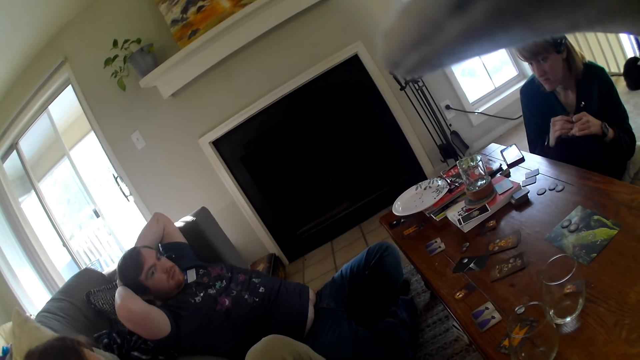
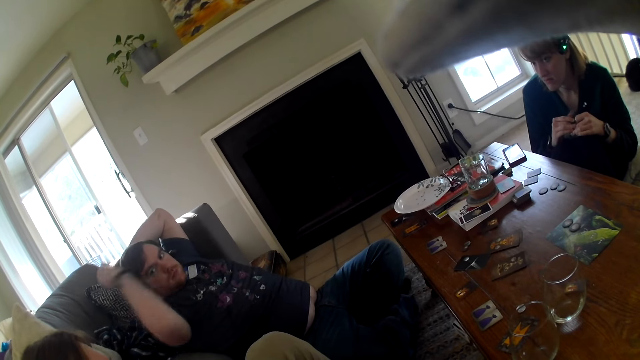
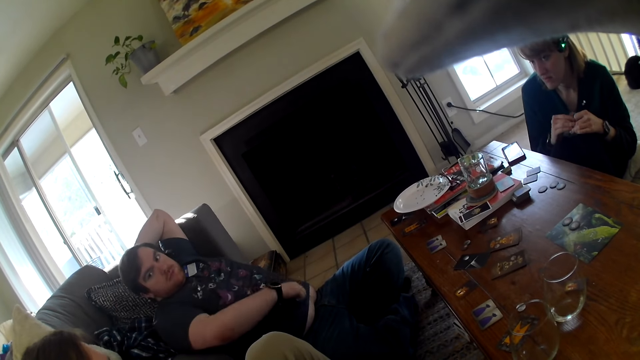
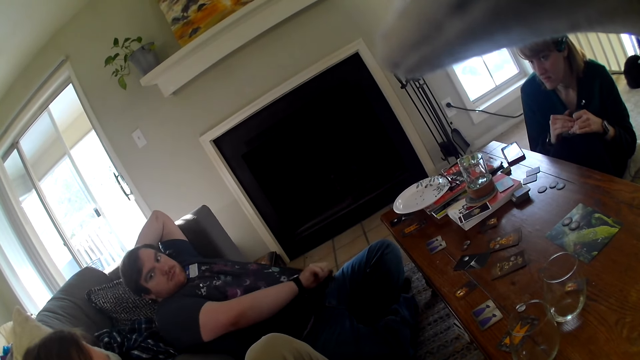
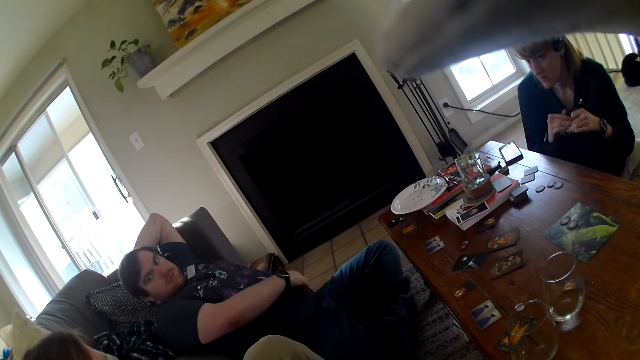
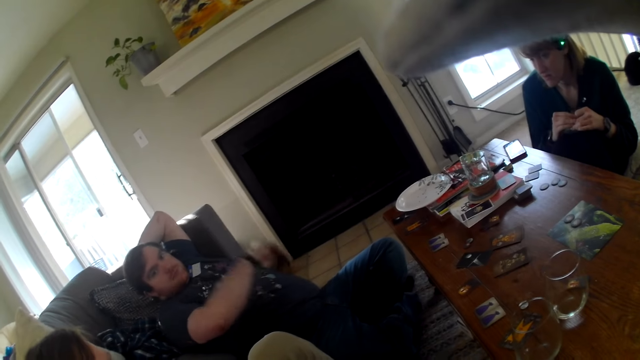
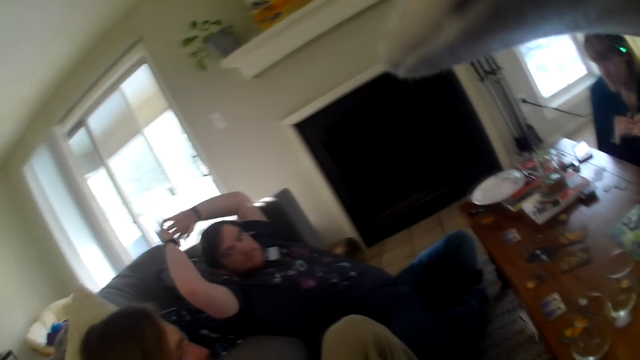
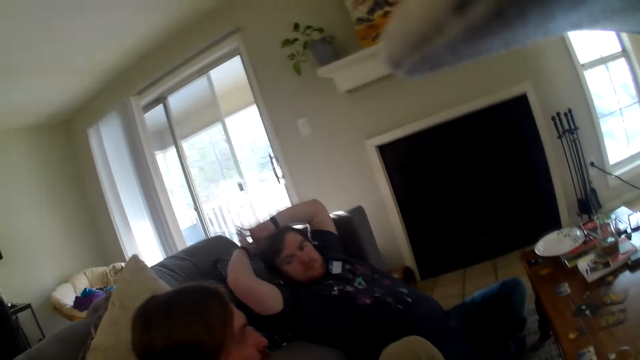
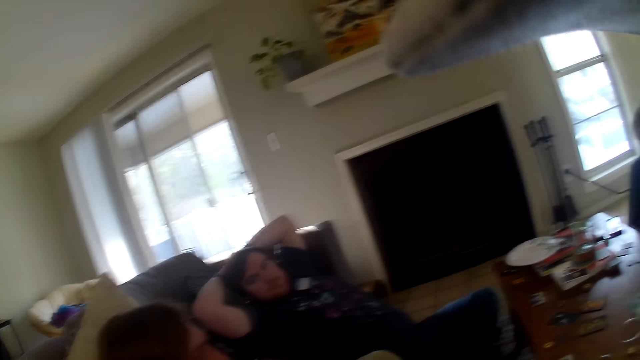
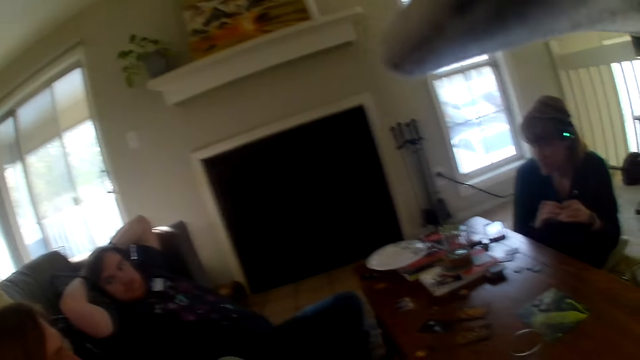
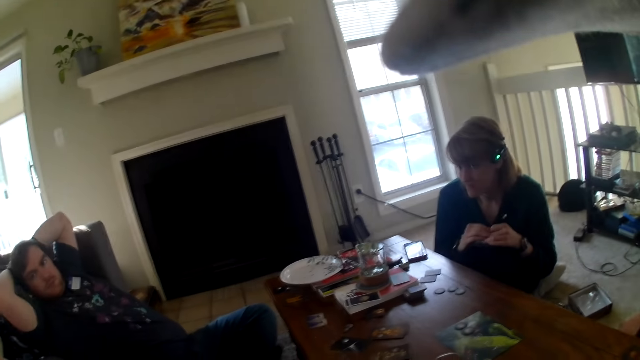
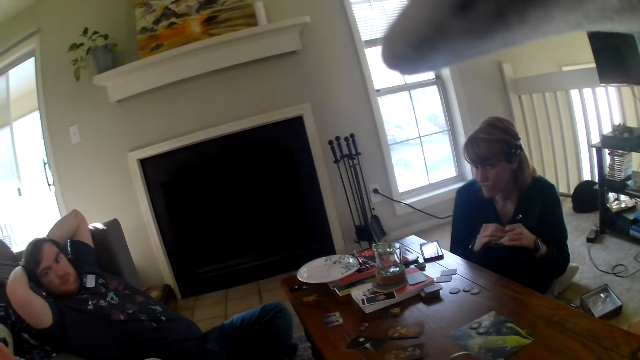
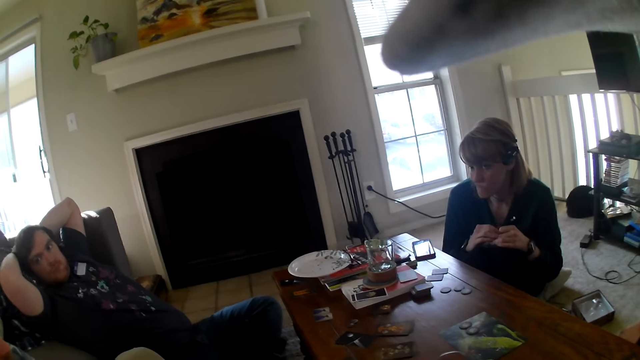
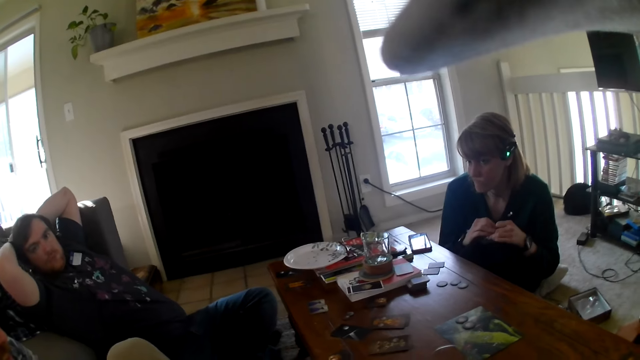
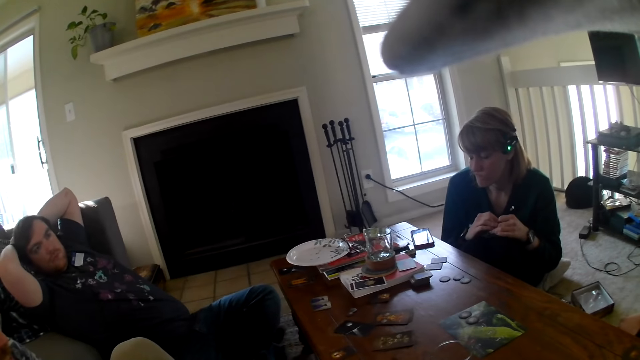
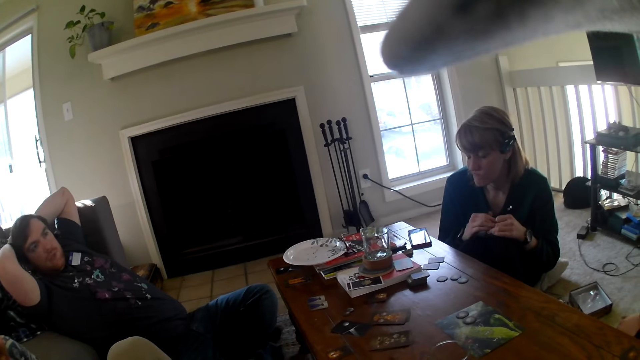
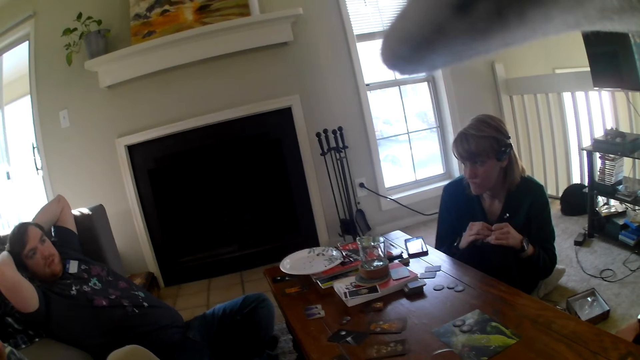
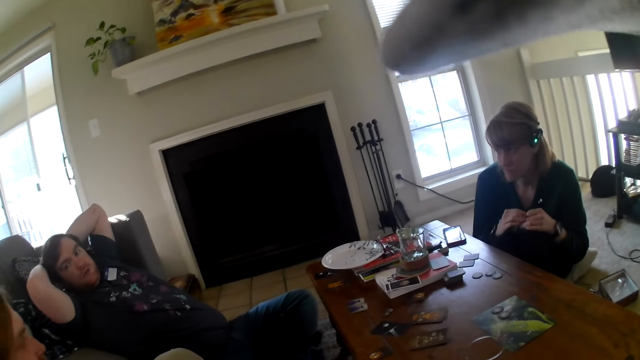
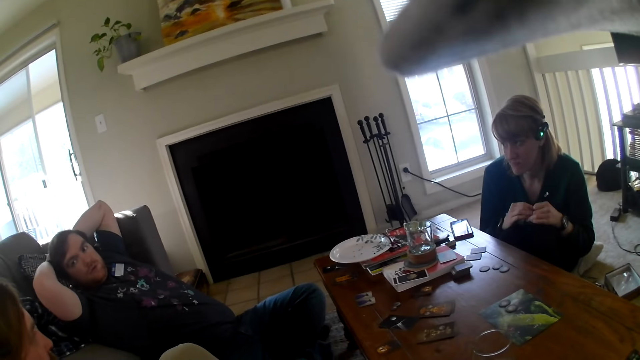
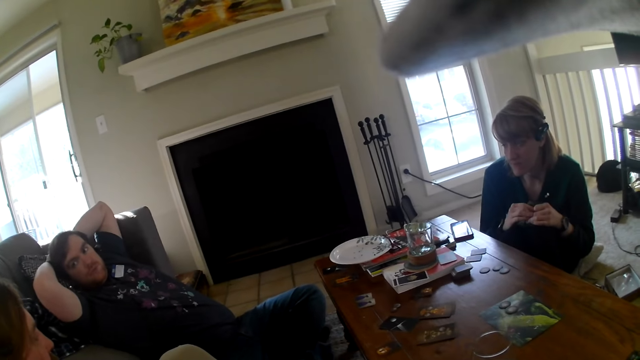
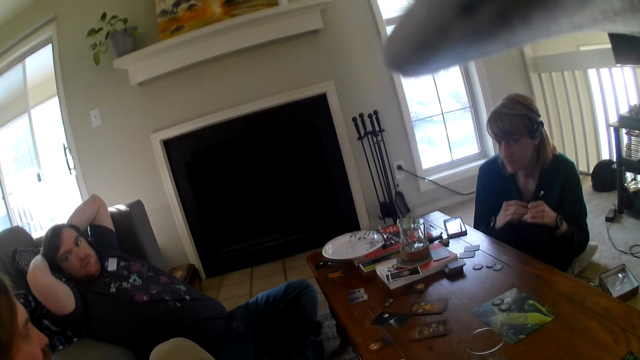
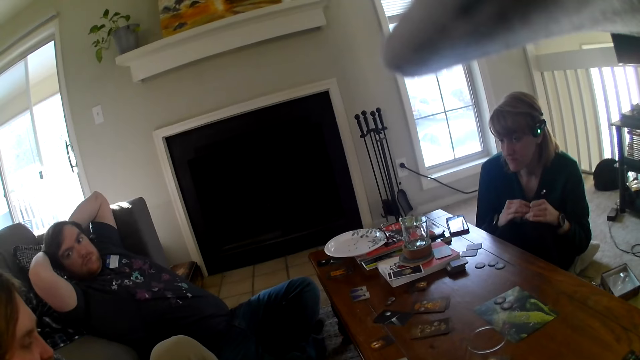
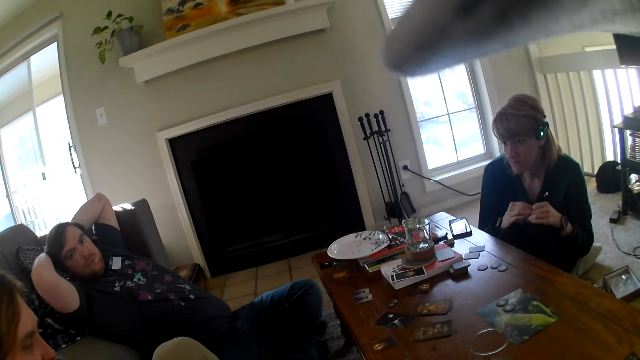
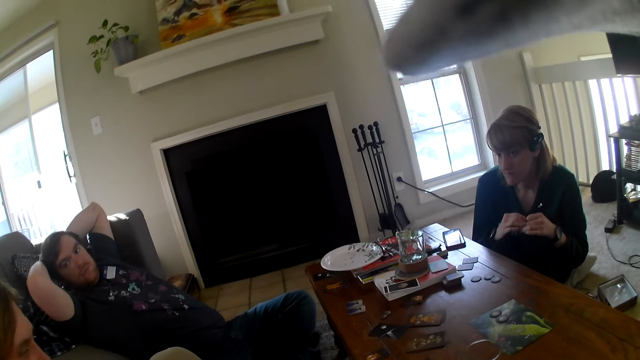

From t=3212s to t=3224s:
A person adjusts a cloth. The camera wearer looks at another person.

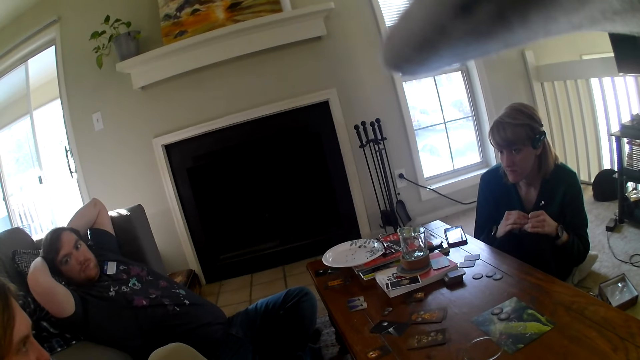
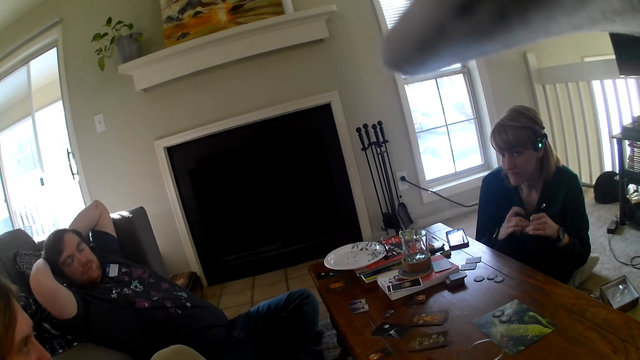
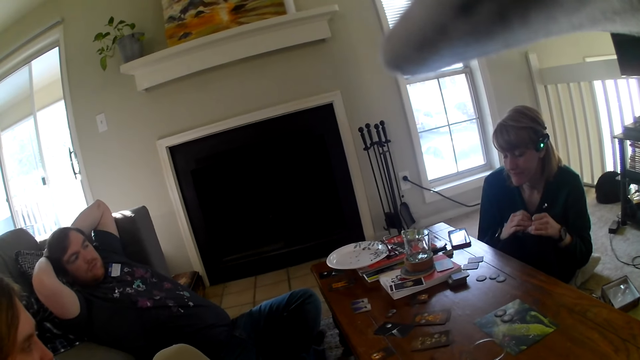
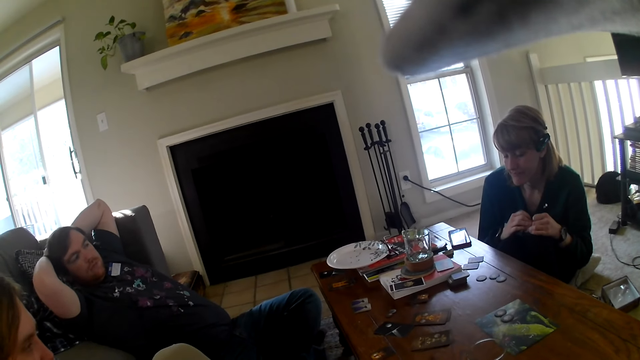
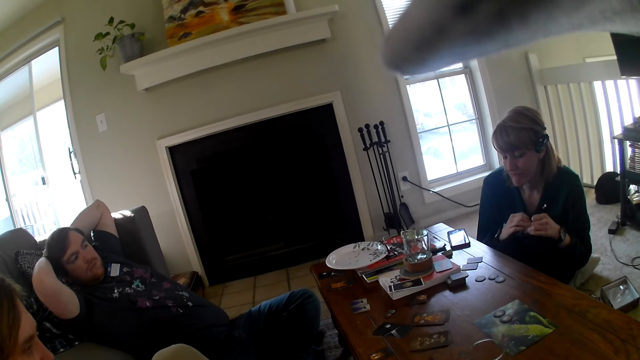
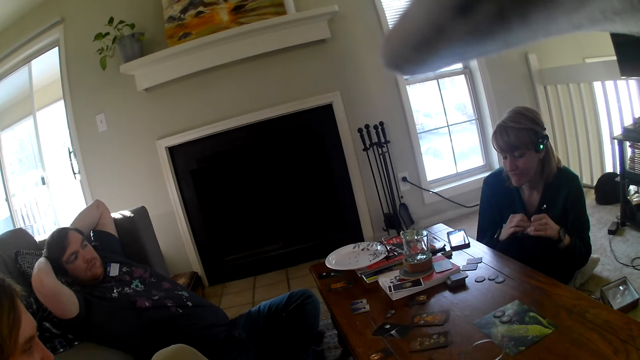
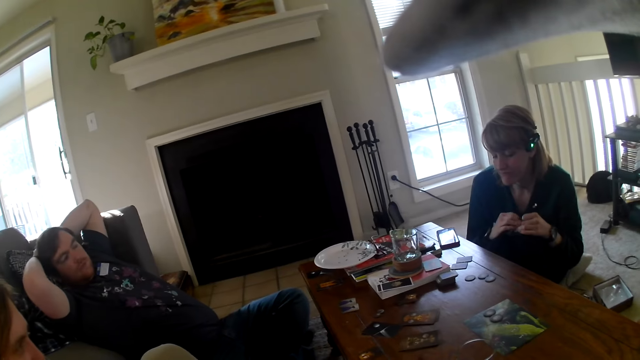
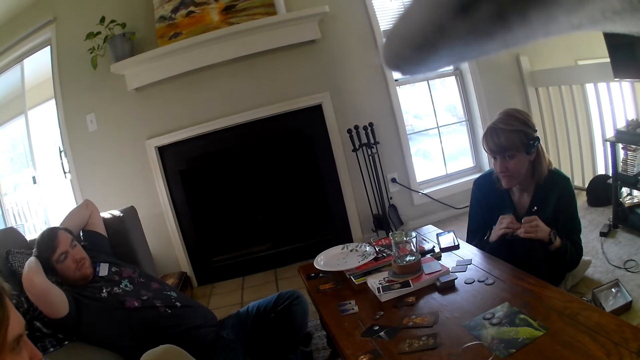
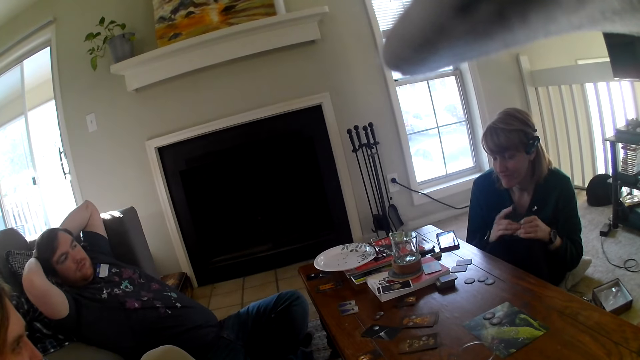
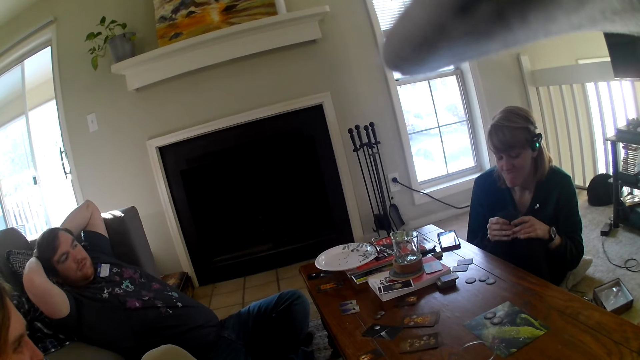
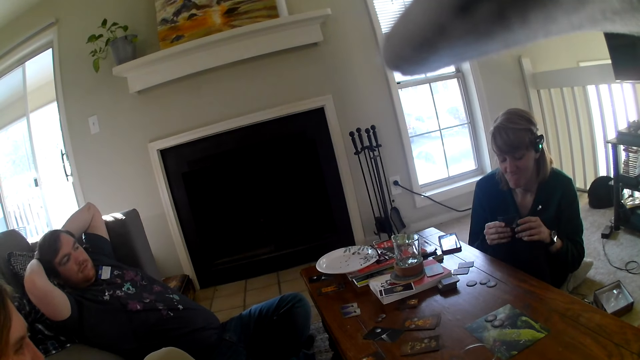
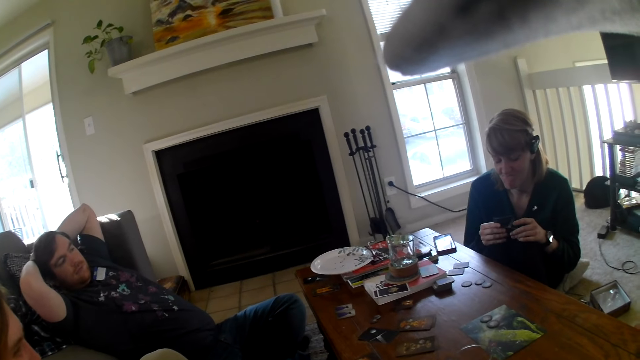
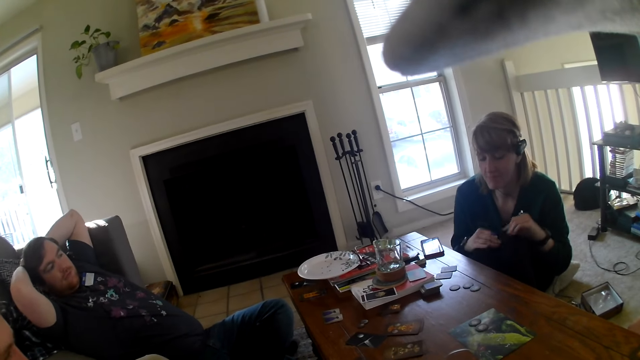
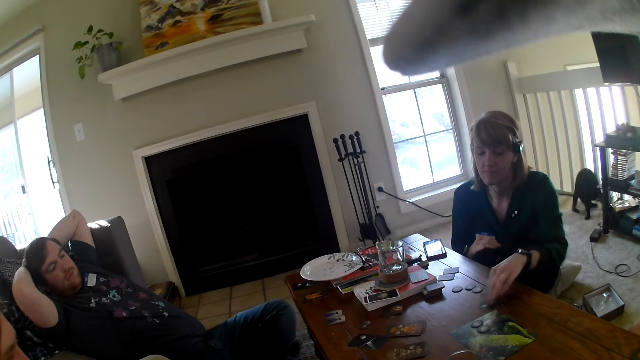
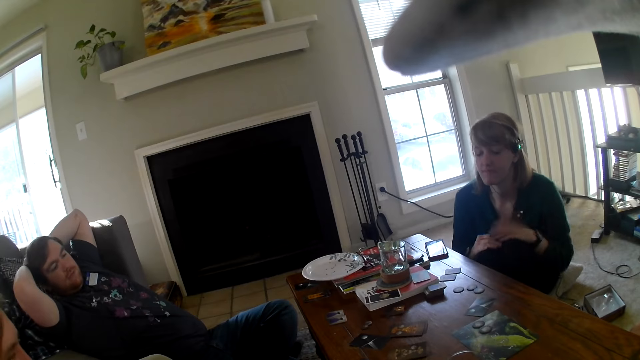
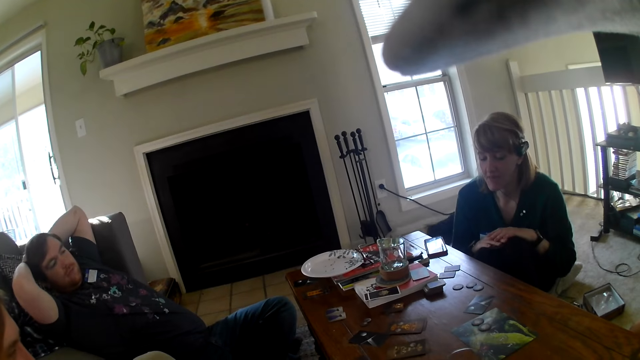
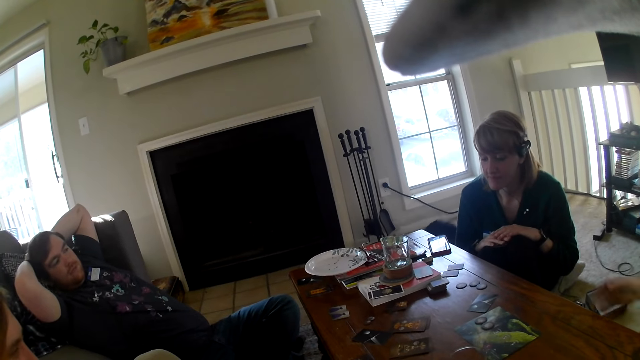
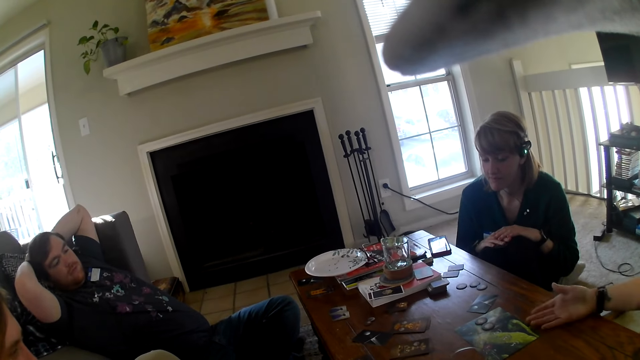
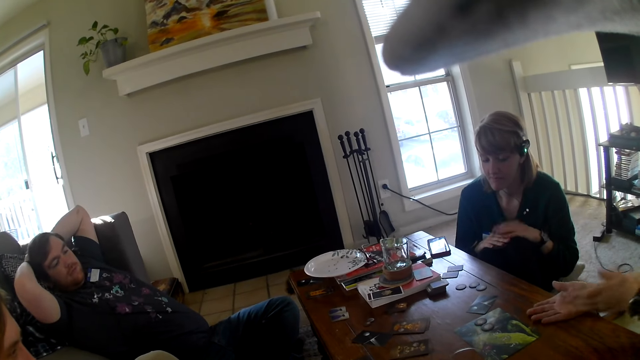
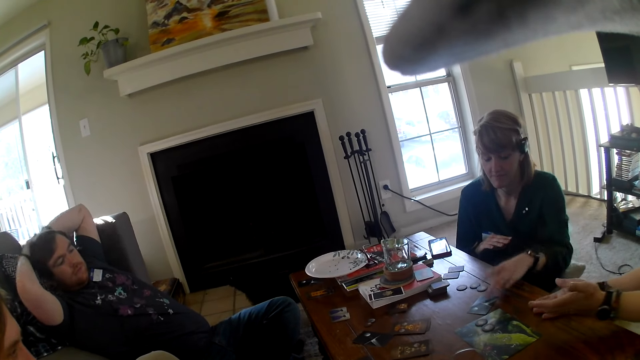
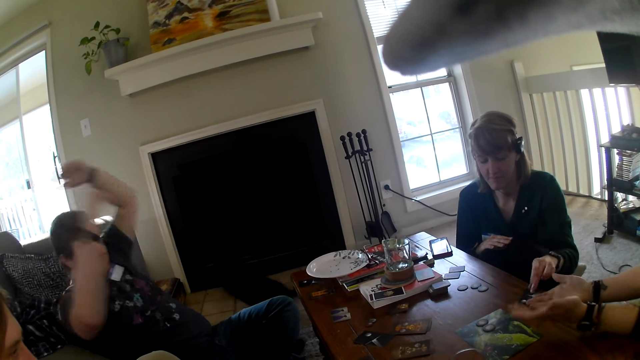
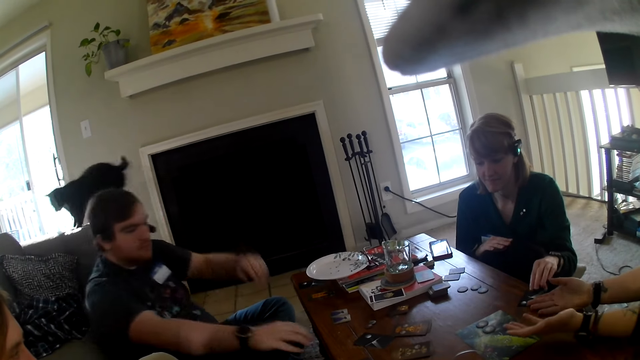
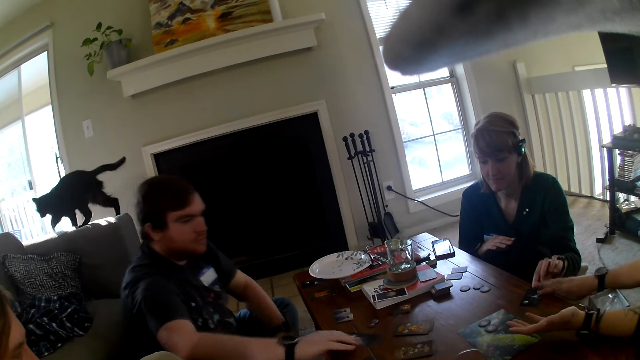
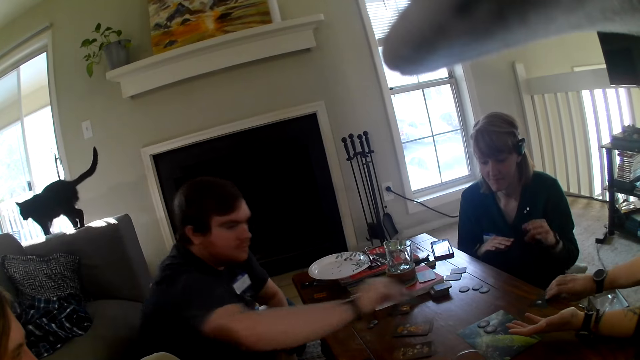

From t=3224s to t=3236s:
A person places the card on the table. Another person gives a third person the cards. A person points at a card on the table. The first person gives another person a card, and pushes the cards to another person. A person picks up a card.
